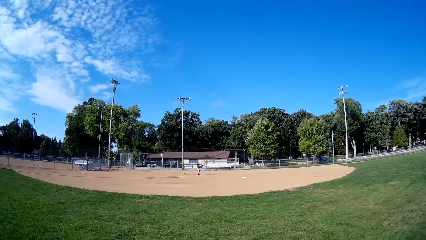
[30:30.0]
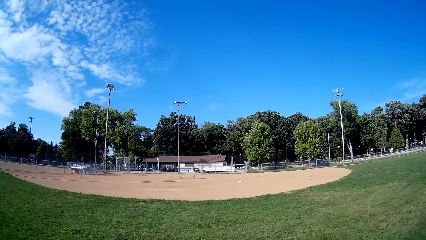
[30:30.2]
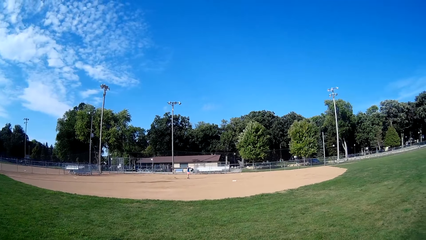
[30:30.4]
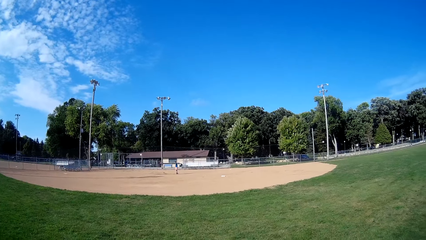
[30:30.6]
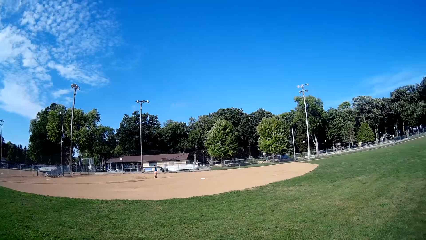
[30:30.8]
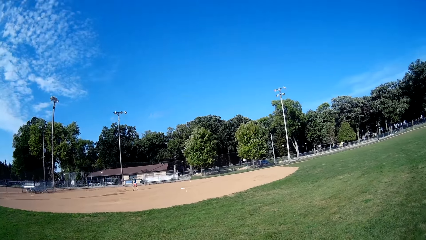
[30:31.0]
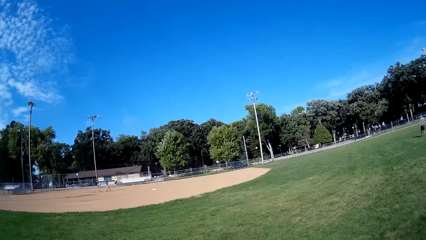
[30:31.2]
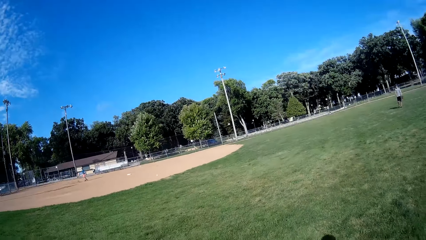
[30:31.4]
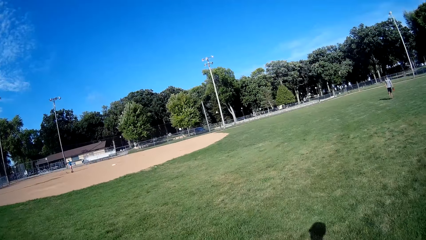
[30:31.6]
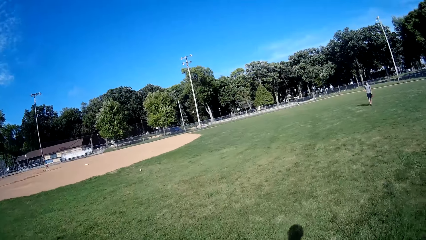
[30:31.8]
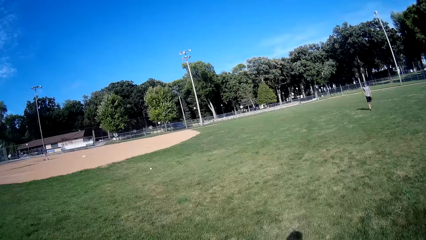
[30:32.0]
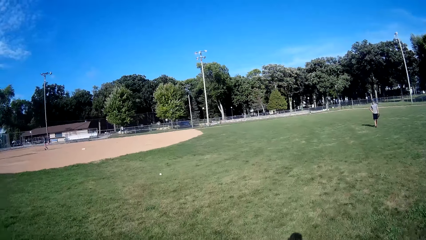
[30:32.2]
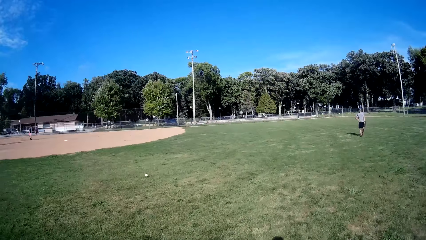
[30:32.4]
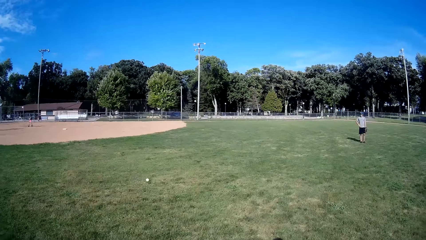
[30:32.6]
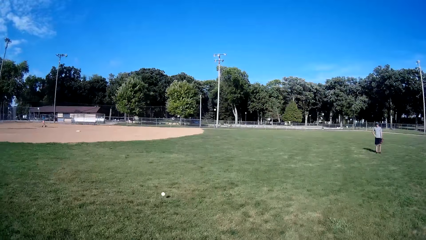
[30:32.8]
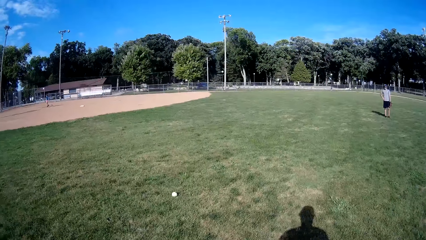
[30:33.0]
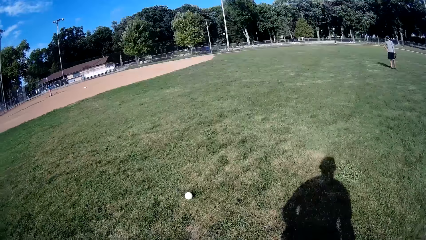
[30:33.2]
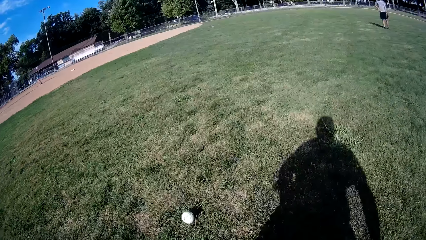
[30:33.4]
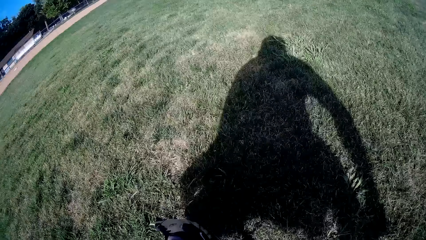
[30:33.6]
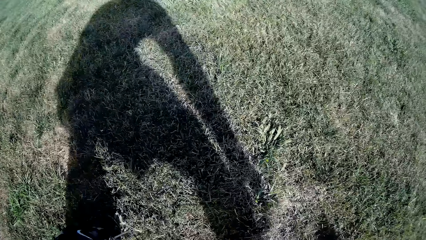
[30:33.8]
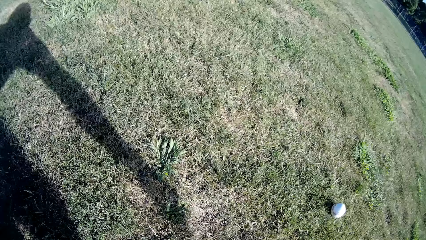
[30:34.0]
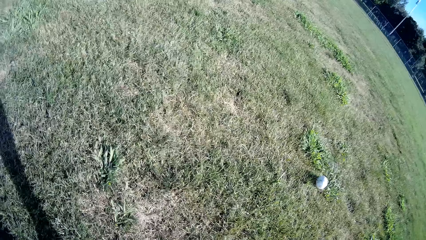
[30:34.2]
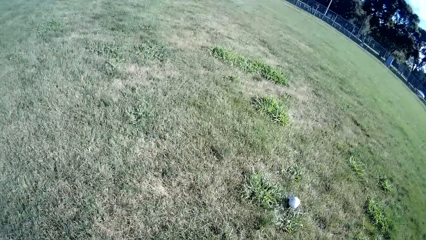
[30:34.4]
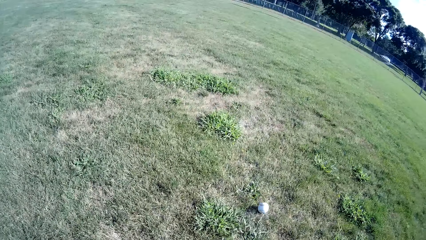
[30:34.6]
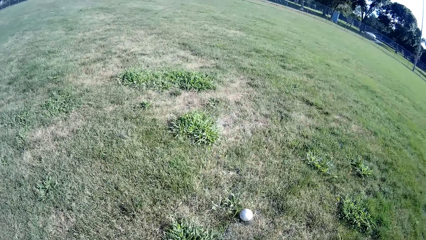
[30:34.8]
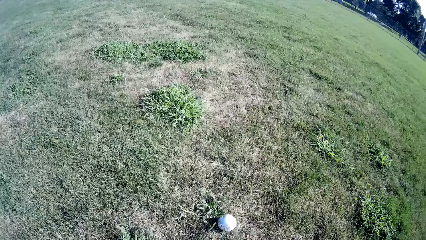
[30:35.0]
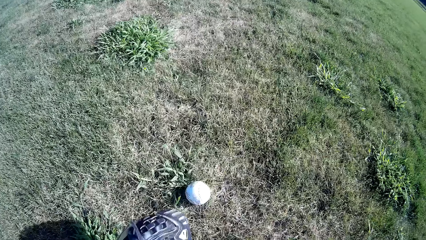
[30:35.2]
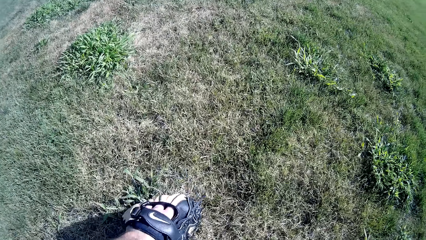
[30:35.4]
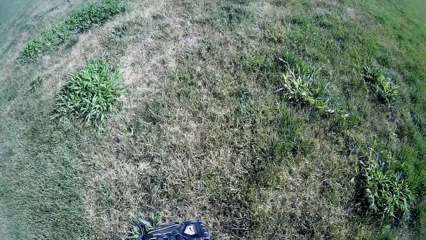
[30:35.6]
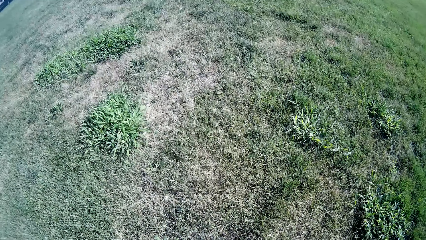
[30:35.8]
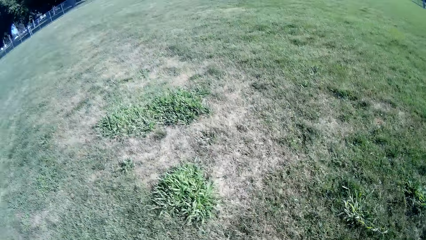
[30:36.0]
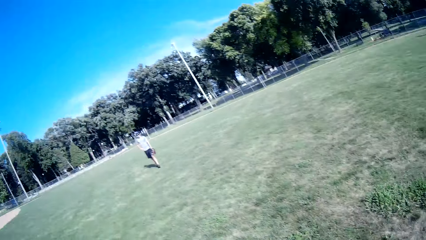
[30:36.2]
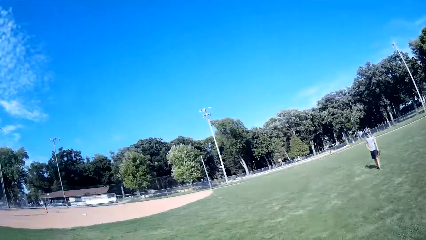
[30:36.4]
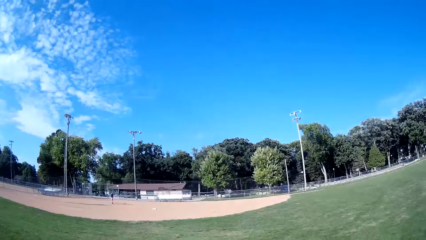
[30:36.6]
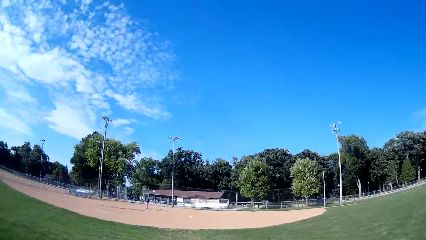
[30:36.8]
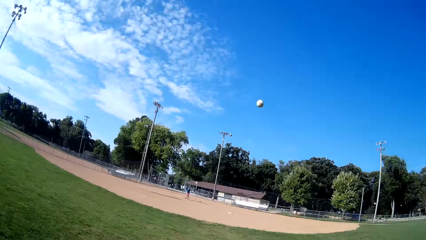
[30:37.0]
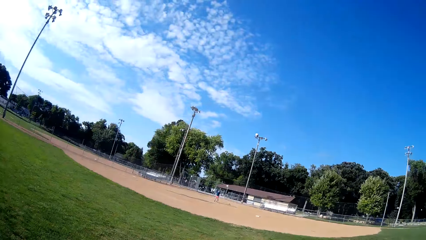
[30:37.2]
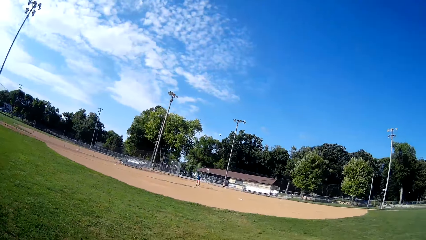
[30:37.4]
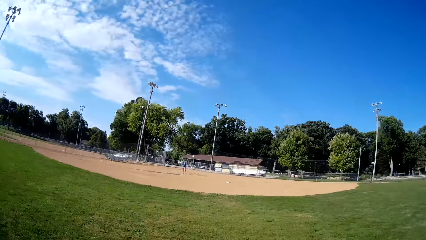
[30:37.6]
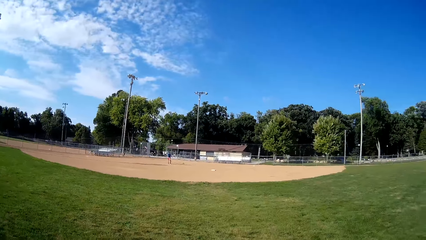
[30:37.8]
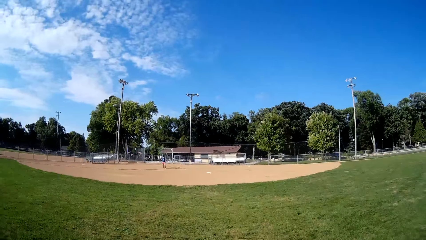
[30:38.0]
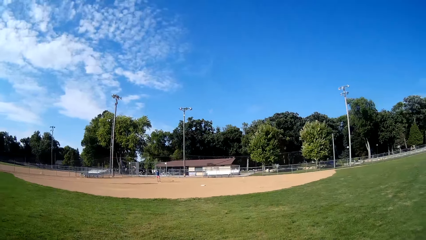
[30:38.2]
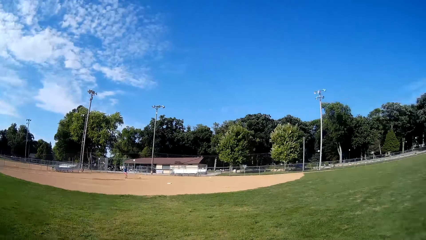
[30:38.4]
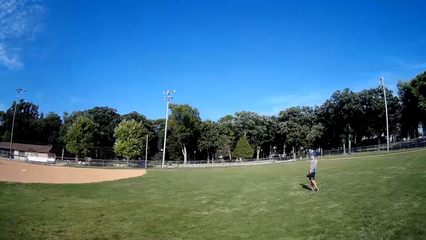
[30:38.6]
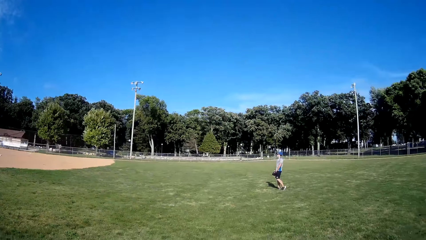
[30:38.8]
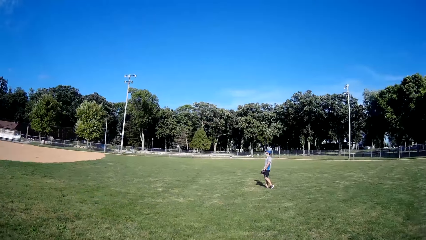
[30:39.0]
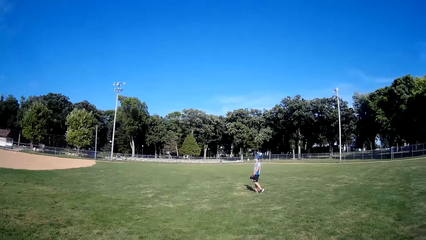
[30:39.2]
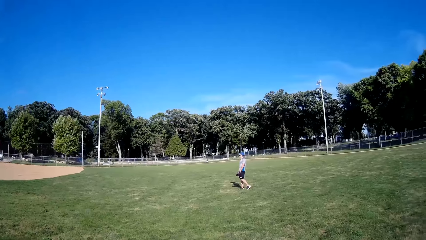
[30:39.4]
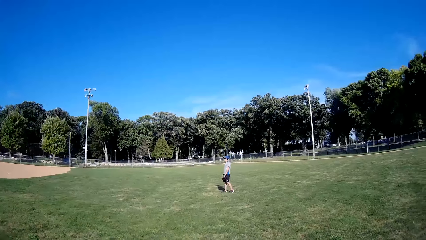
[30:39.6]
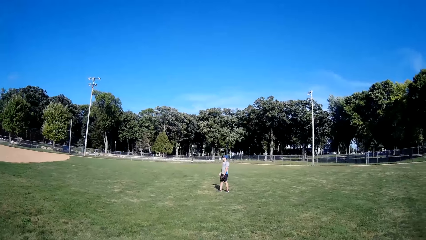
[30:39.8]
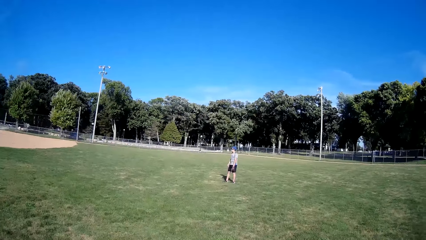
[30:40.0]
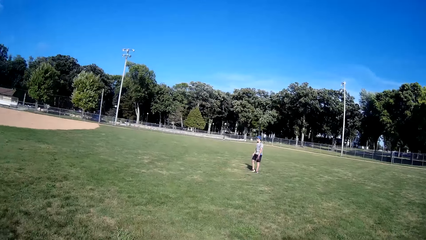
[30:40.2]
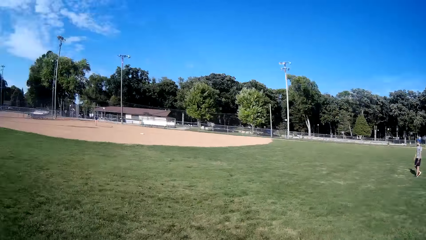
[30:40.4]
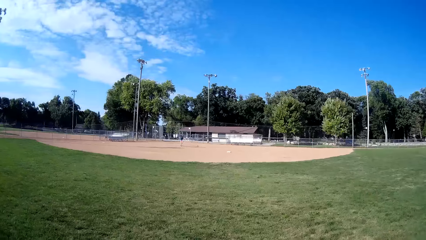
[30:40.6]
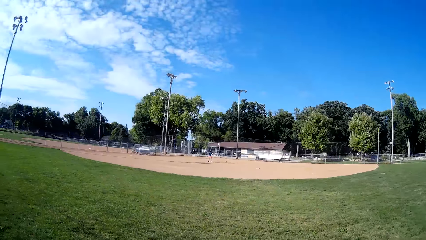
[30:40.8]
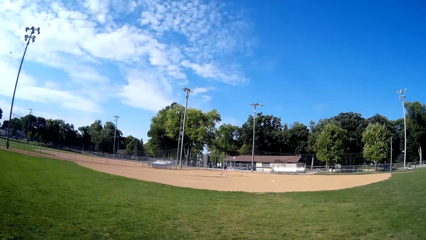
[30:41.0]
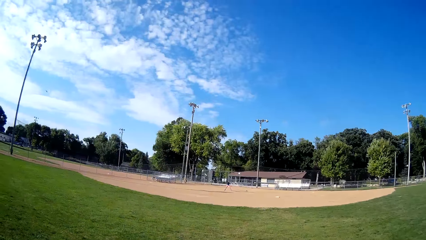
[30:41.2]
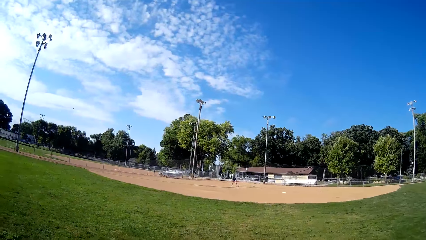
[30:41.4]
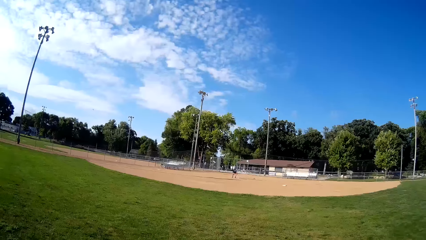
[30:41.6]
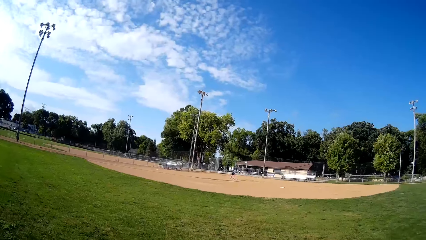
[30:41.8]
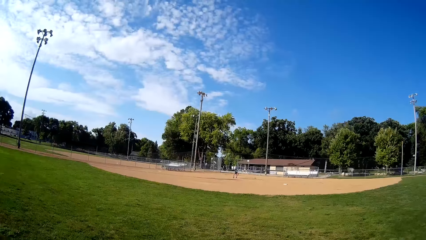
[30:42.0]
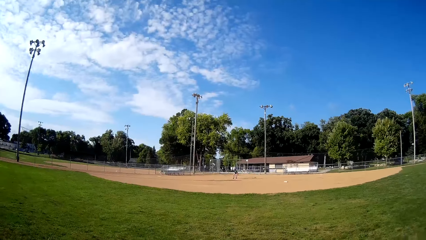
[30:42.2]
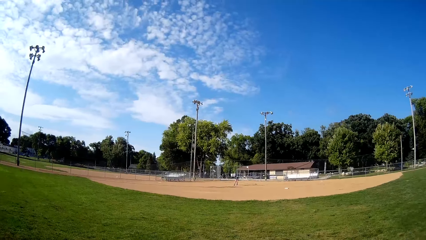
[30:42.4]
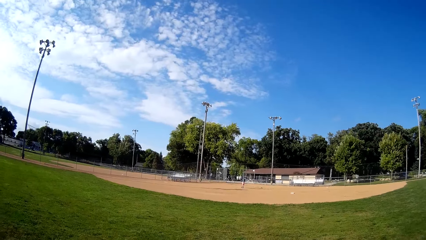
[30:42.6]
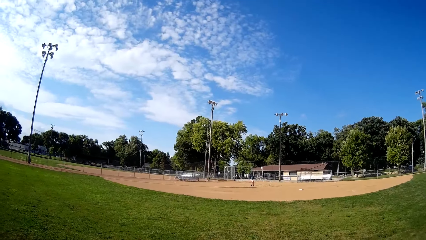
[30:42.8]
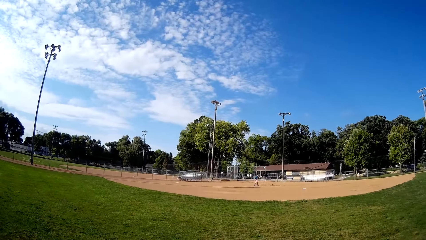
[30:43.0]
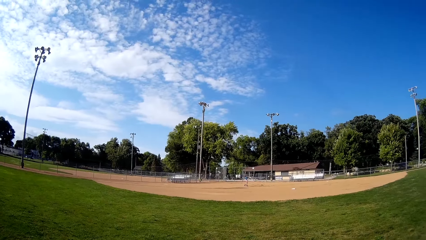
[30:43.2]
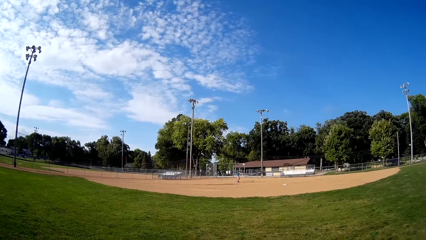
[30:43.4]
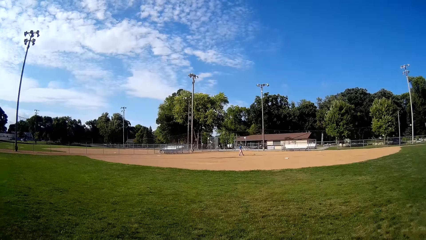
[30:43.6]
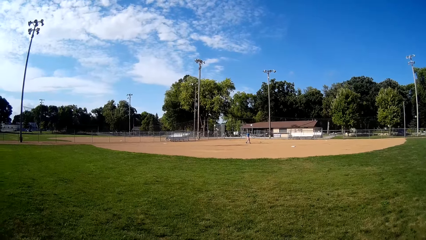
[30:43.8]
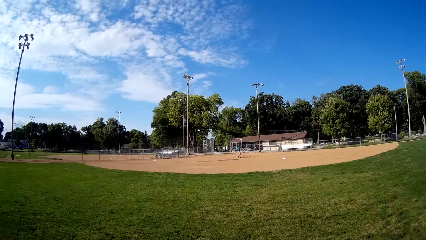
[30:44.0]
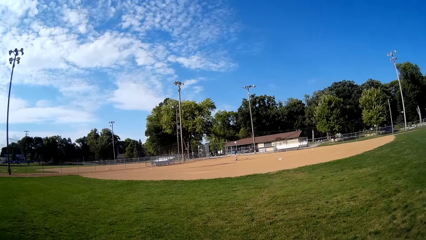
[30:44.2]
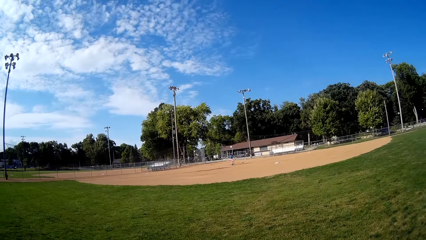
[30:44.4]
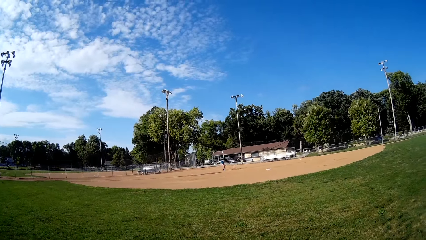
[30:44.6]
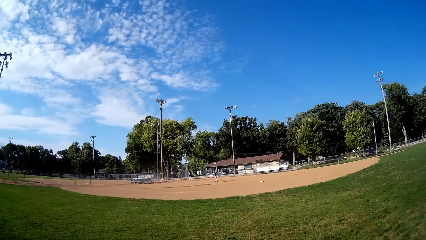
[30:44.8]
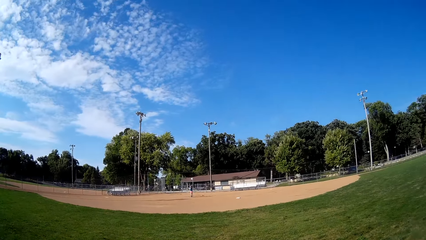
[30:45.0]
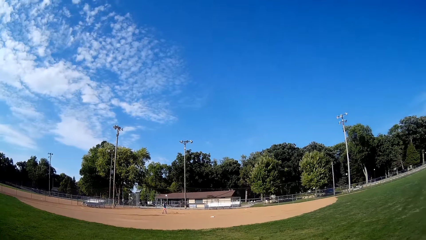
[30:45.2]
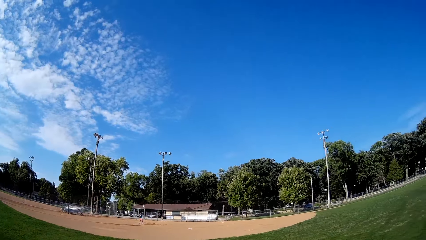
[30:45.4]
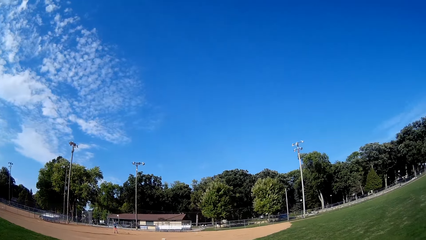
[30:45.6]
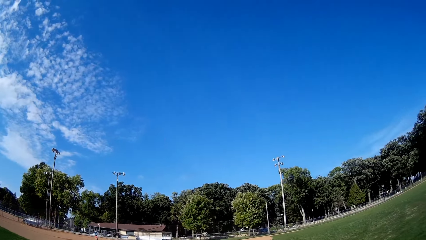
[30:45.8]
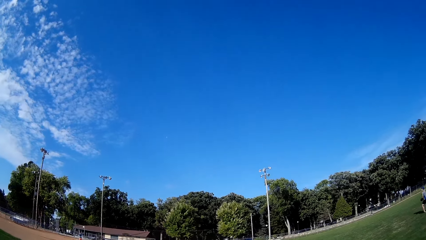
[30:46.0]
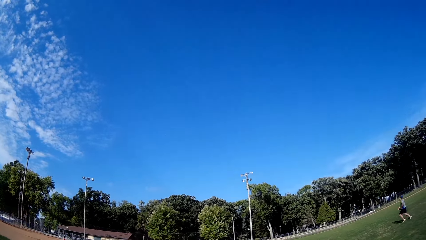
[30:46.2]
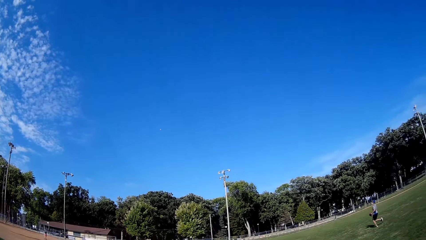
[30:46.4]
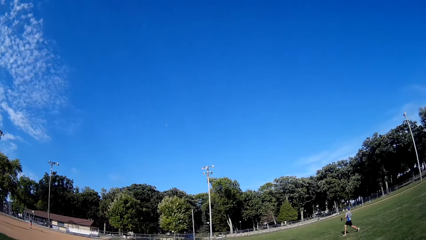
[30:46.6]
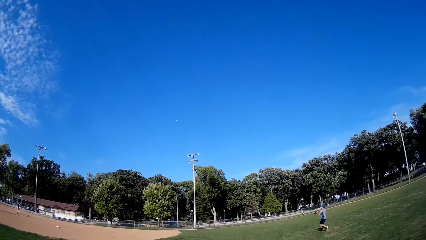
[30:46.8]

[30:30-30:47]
A man throws the ball in the air and hits the ball with the bat. The camera wearer runs towards the baseball. The man throws the baseball to the camera wearer. The camera wearer picks up the baseball on the floor with the baseball glove in his left hand. He throws the baseball back to the man. He stops for a while. He looks at another man. The first man picks up the baseball, walks on the field, throws the ball in the air and hits the ball with the bat.
